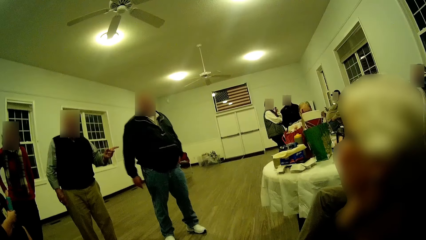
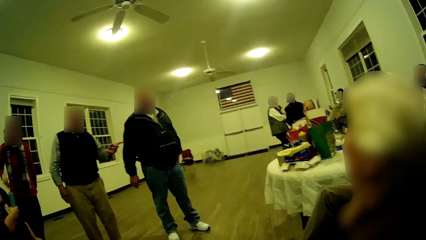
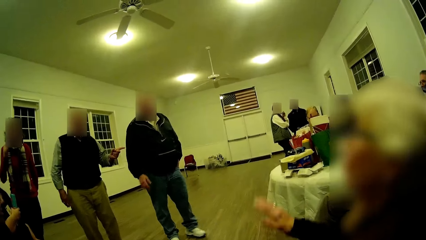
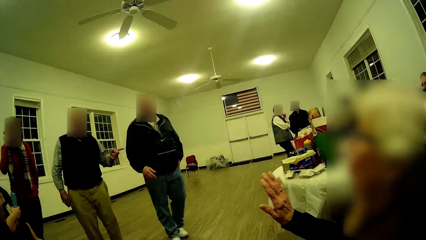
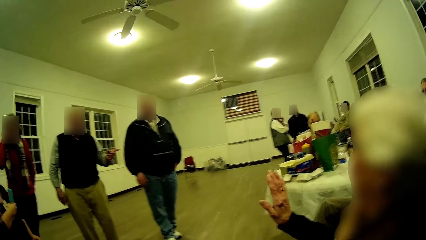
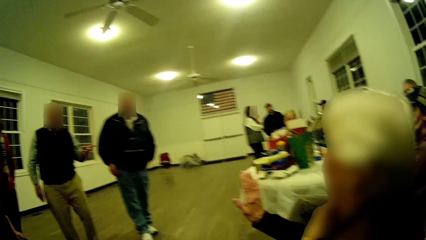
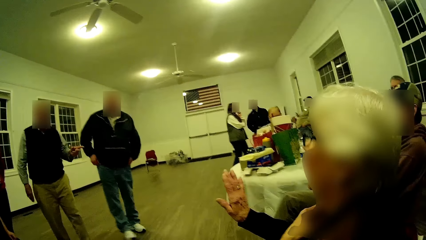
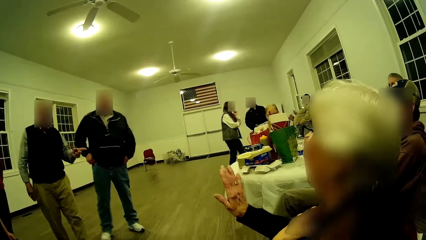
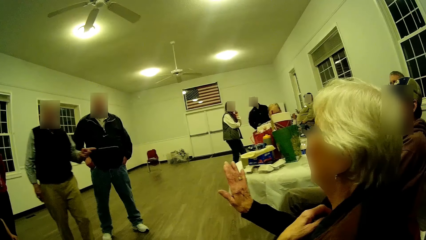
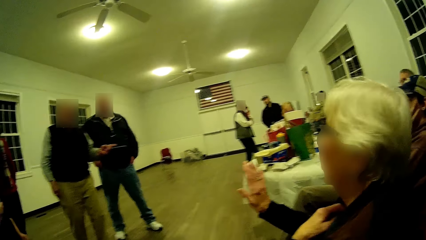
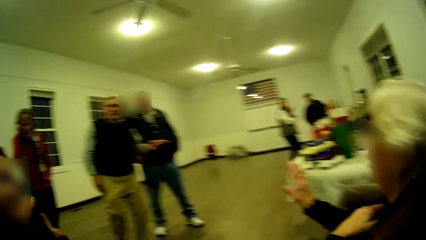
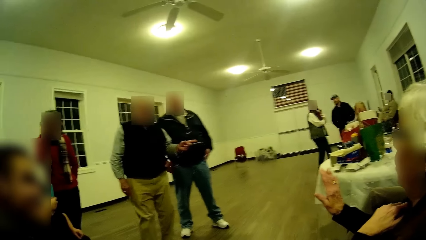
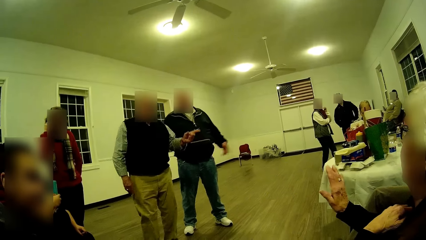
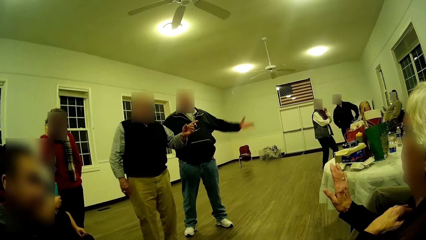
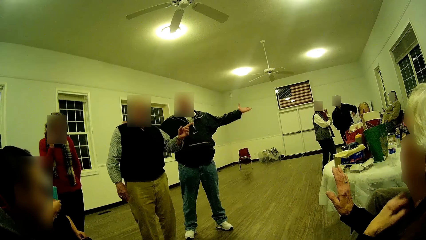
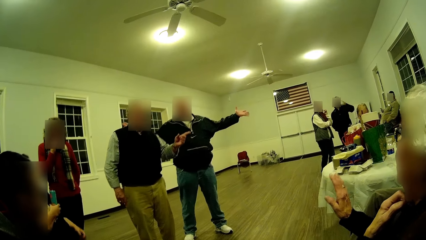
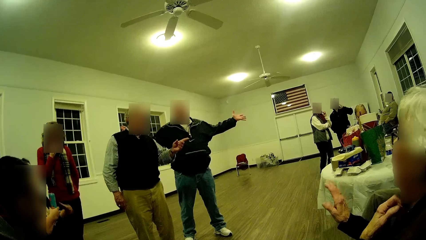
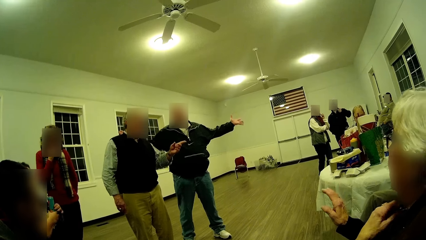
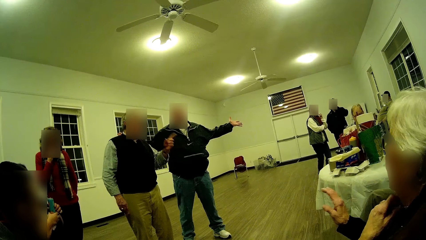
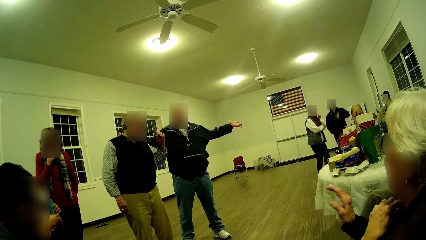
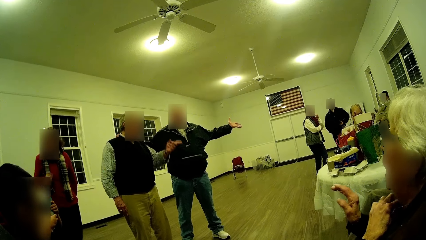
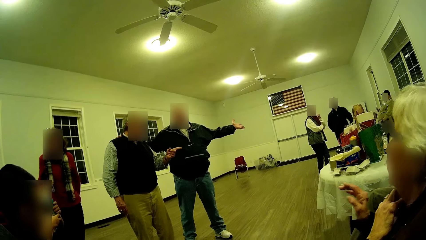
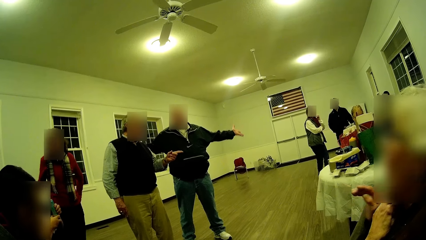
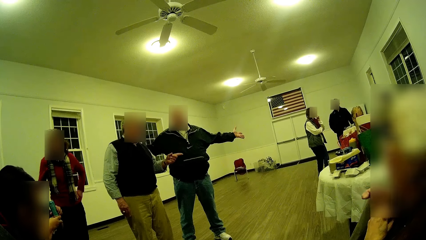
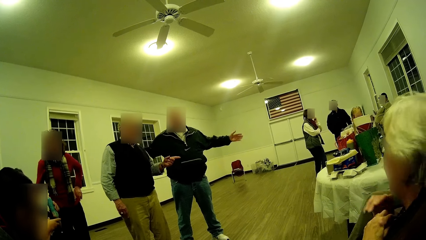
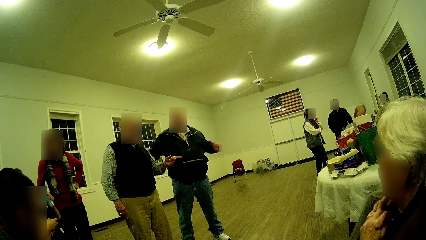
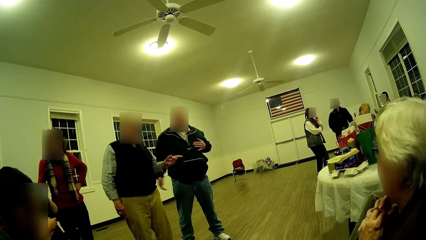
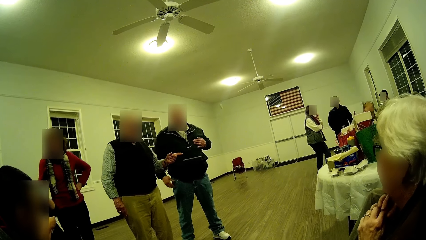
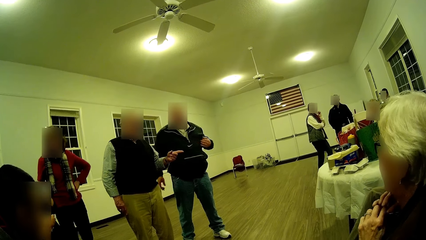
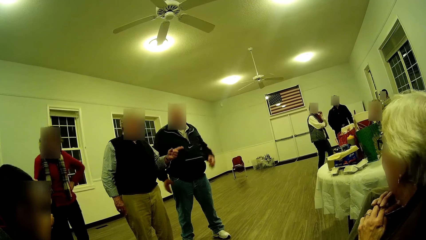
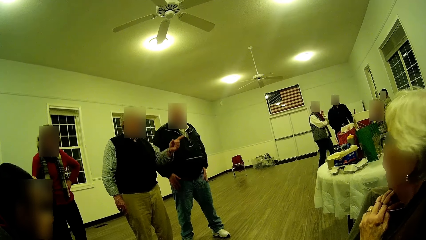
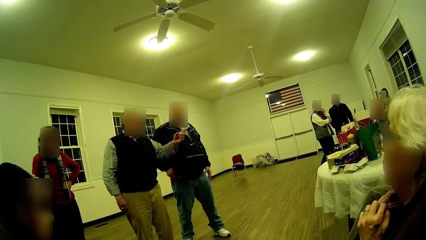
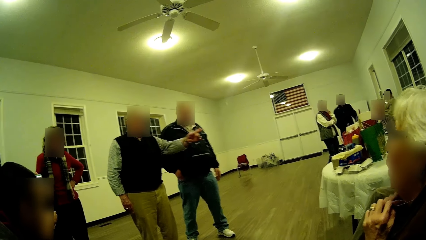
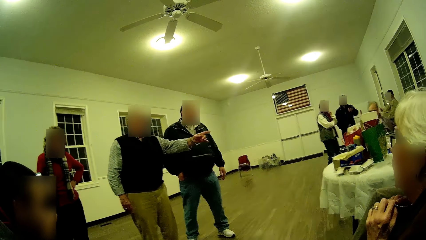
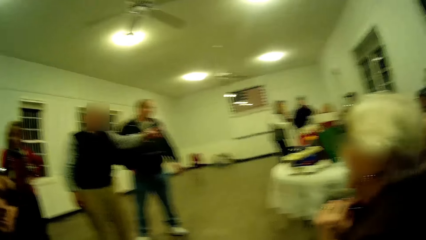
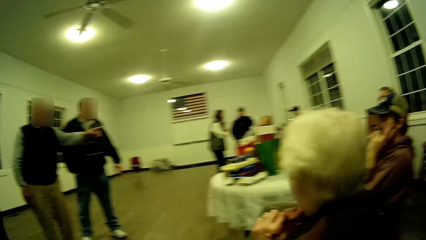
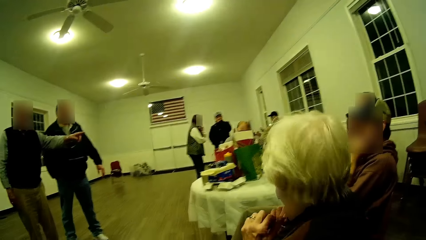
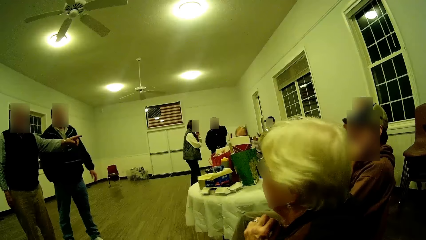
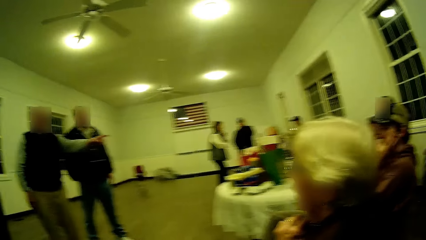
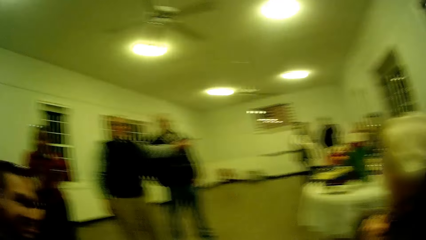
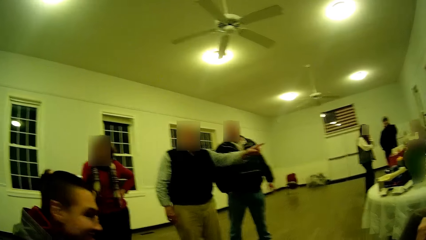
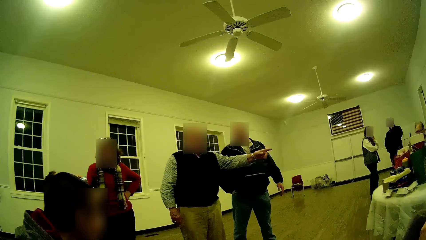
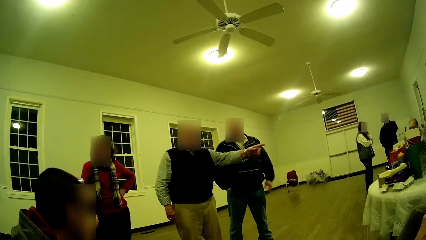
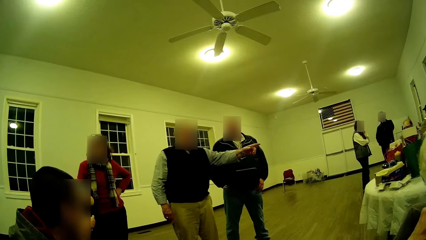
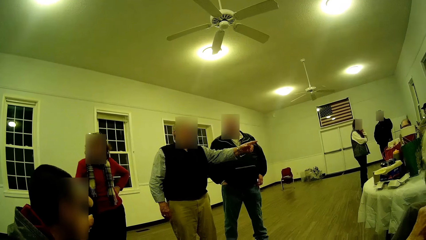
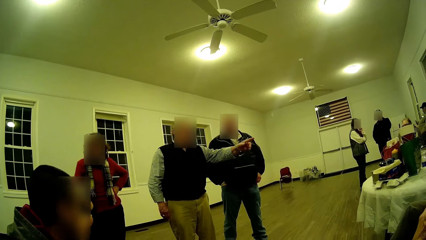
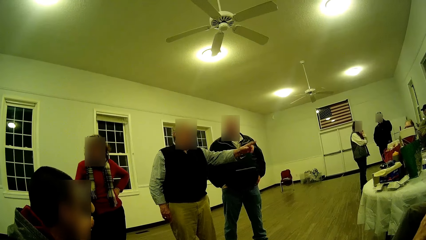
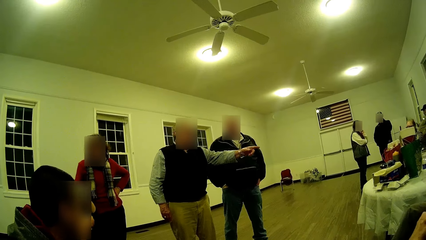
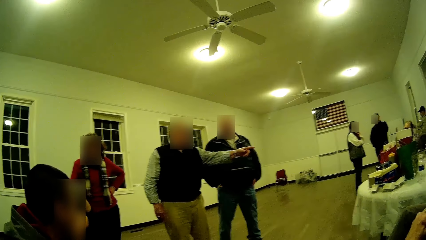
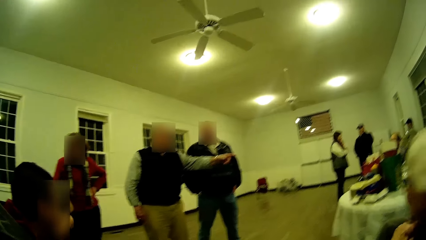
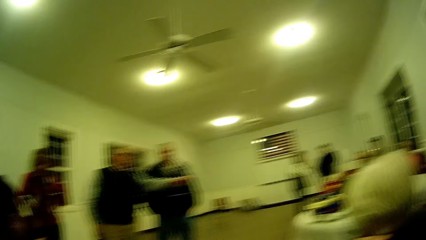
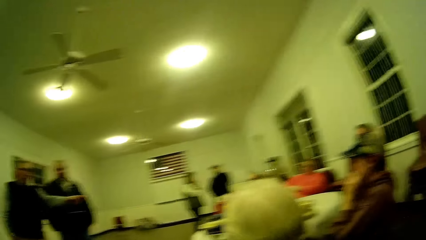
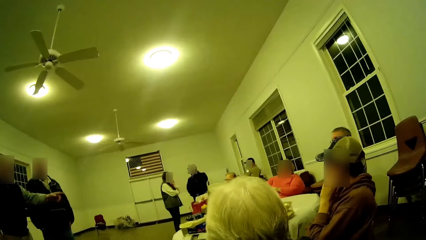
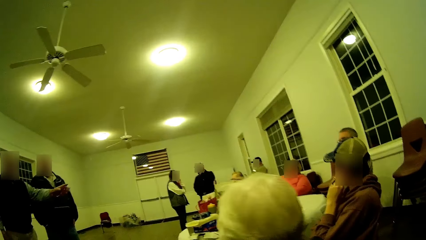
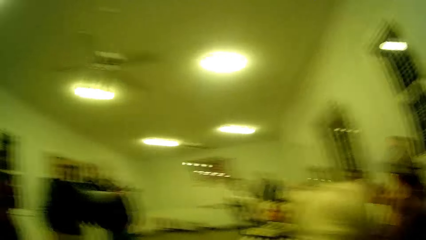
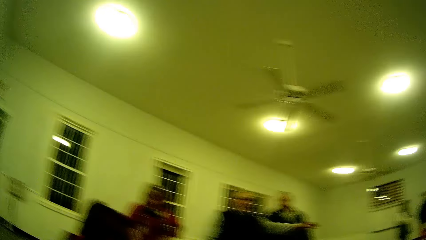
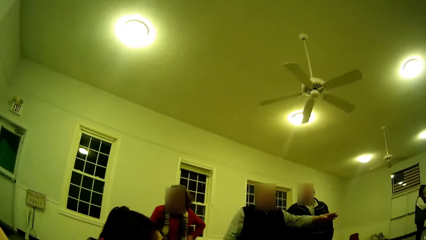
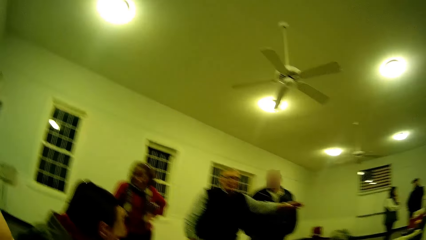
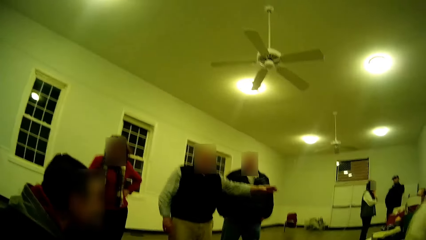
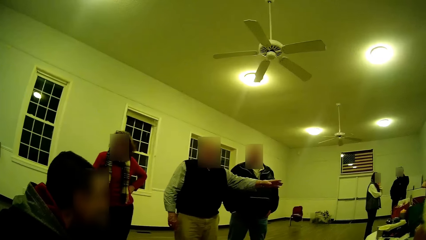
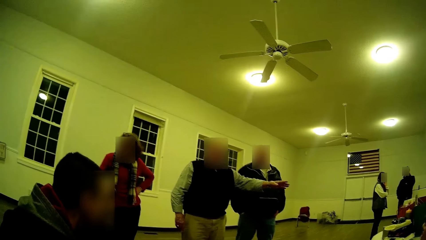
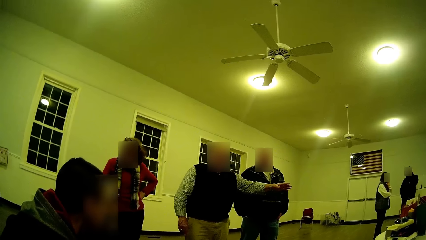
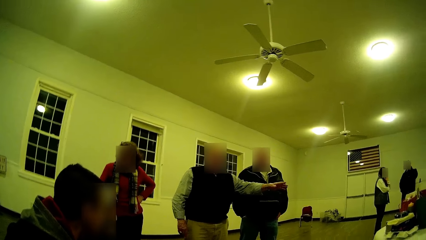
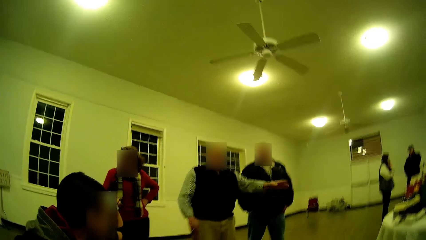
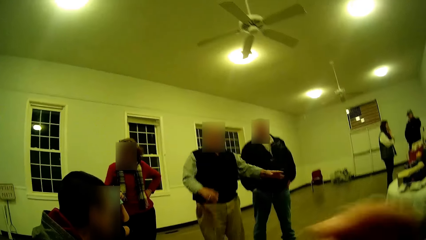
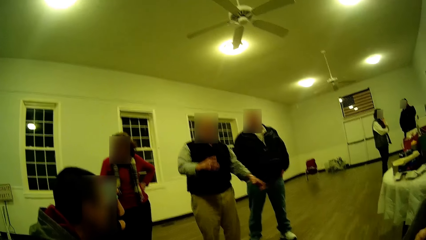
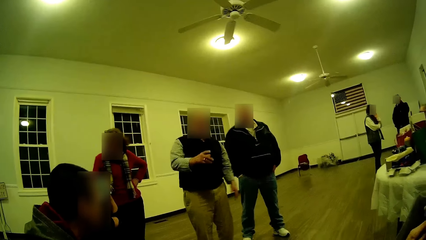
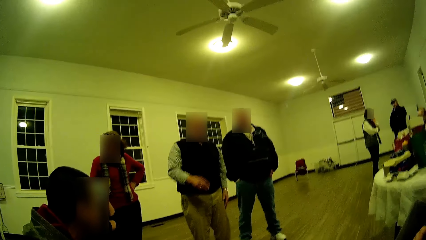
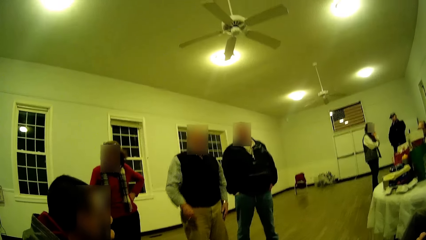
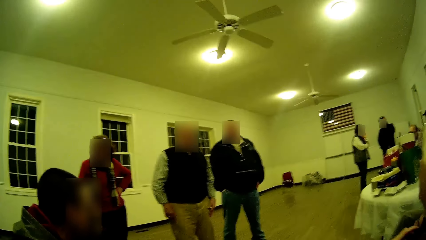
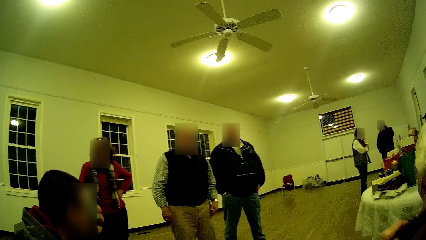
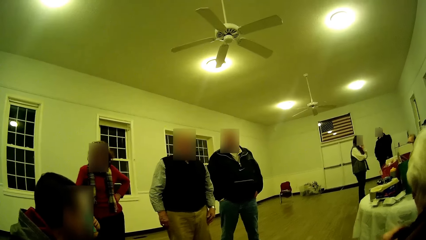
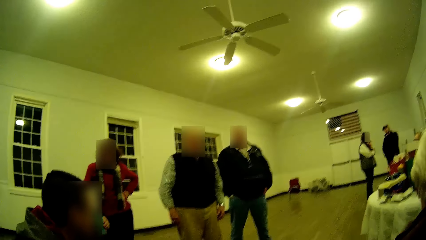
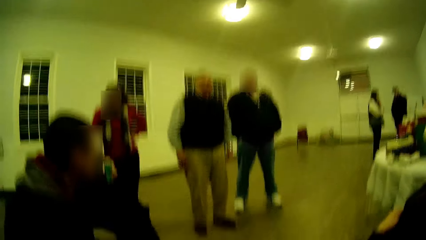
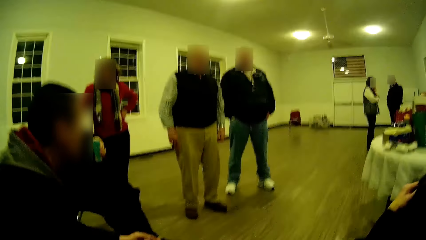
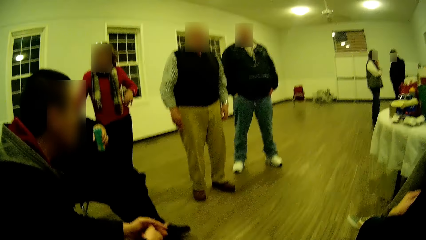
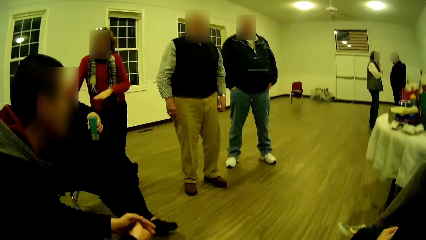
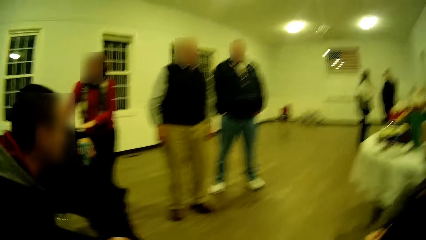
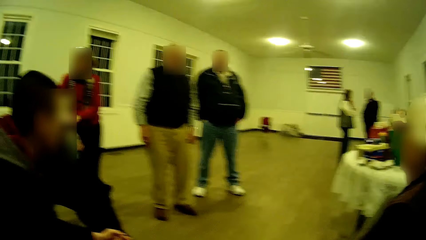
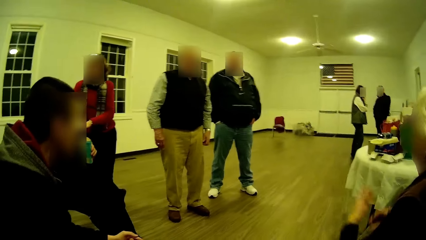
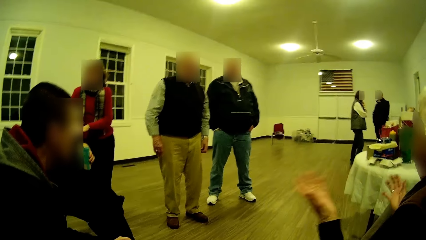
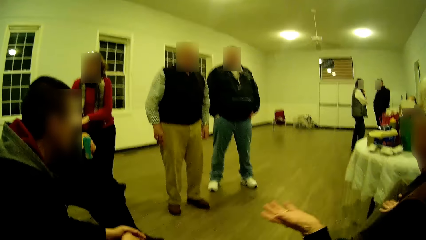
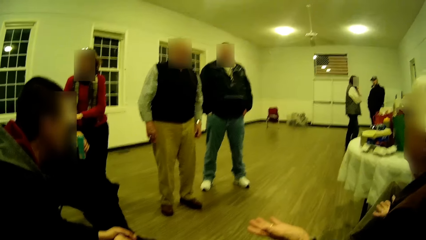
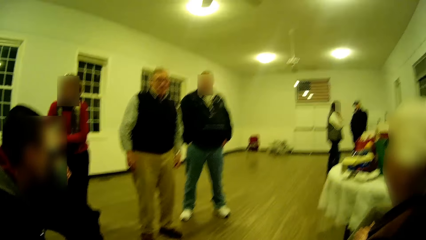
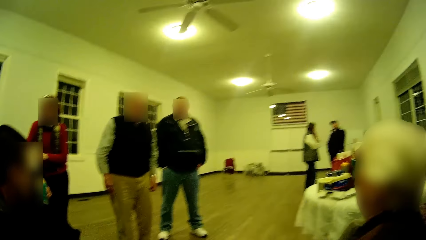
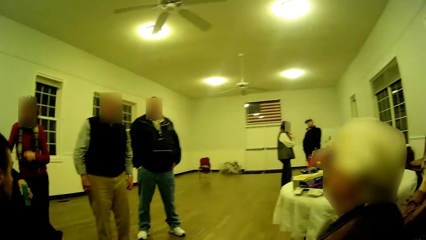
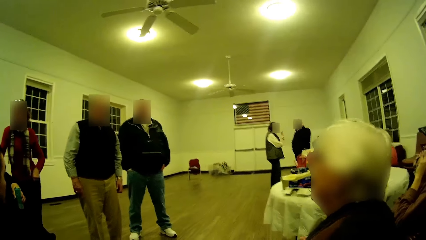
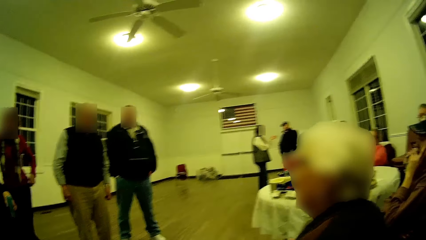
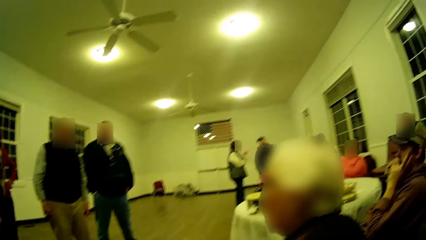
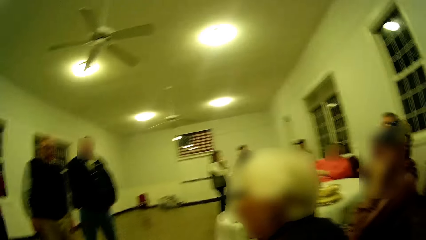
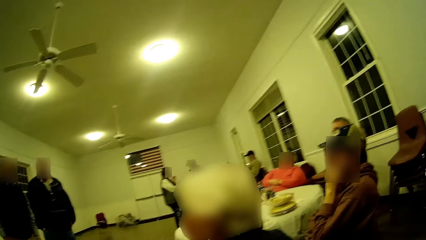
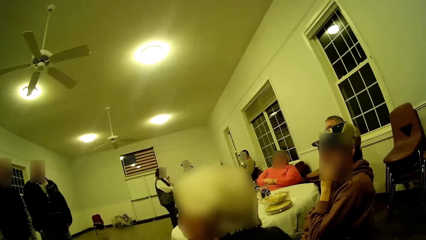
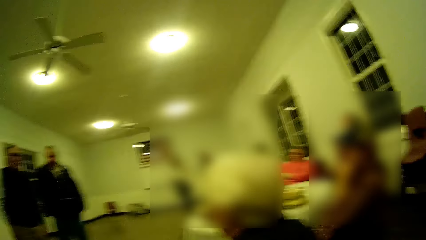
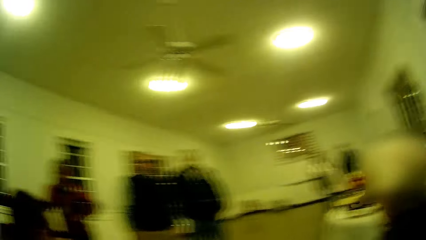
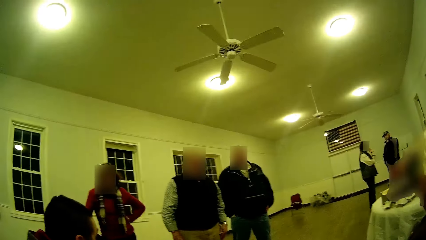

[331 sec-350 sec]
A man returns his hand. A woman stretches her hand. Another man points his hand. The woman talks and lifts her hand. The other man points to the other side. The first man stretches his hand and points to the other side. The other man talks. The first man talks. The woman puts her hand down. The first man touches his cloth. He puts his hand in the pocket. The woman talks. The first man points his finger. He puts the other hand in the pocket and converses. The other man talks, puts the other hand down, lifts the other hand and puts the other hand down. The woman converses. The woman moves her hands.
